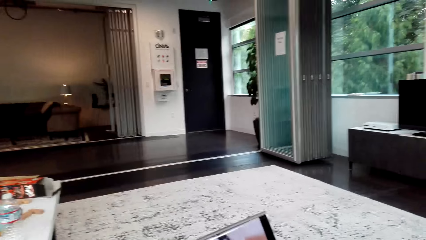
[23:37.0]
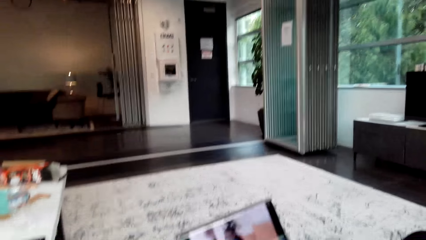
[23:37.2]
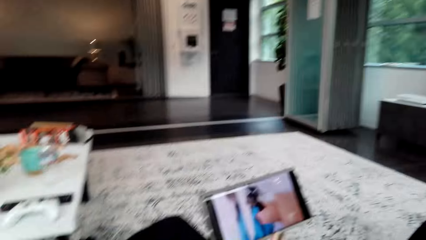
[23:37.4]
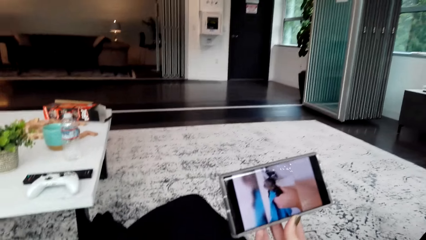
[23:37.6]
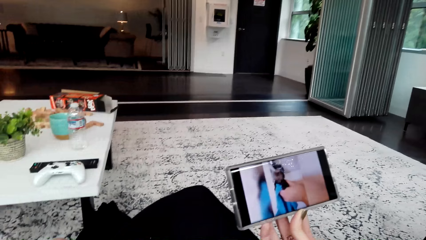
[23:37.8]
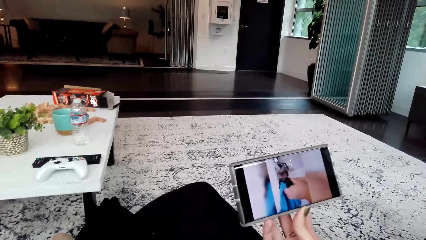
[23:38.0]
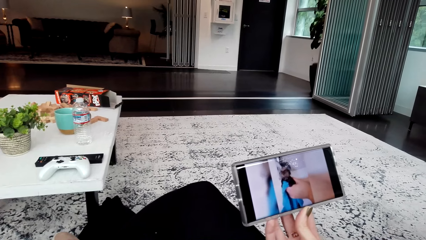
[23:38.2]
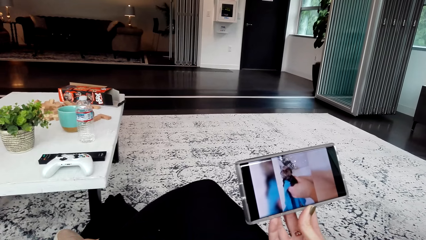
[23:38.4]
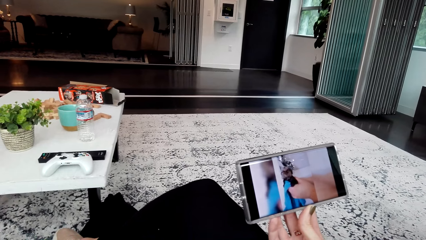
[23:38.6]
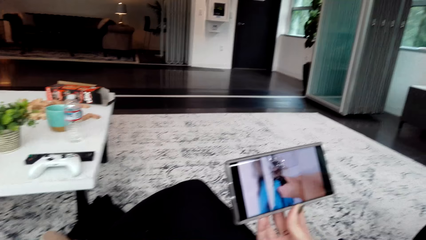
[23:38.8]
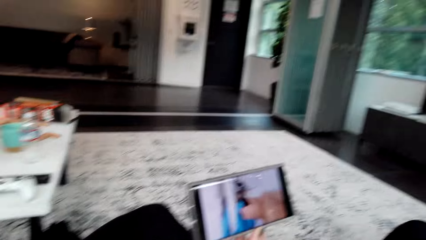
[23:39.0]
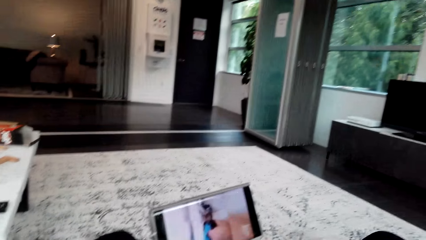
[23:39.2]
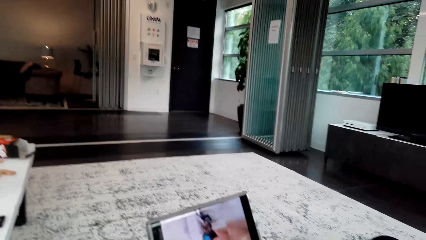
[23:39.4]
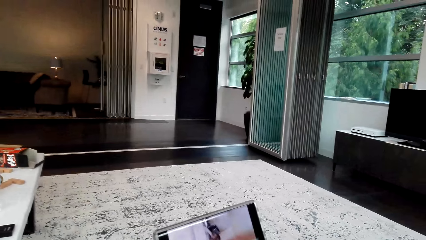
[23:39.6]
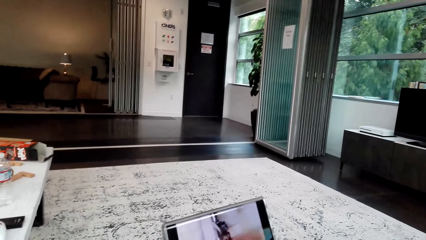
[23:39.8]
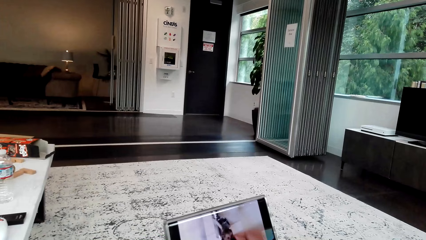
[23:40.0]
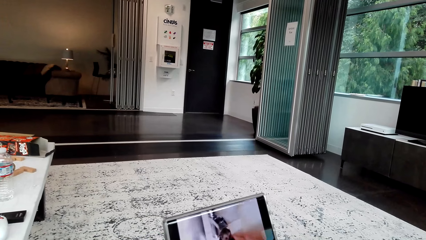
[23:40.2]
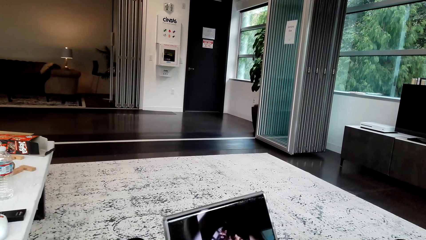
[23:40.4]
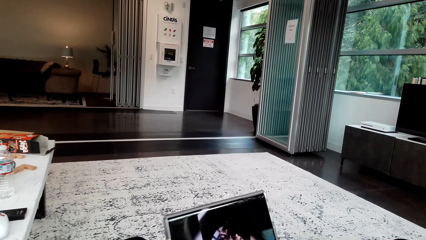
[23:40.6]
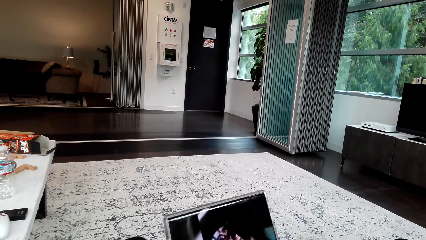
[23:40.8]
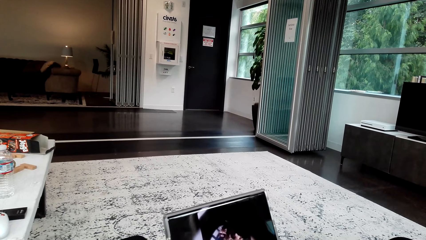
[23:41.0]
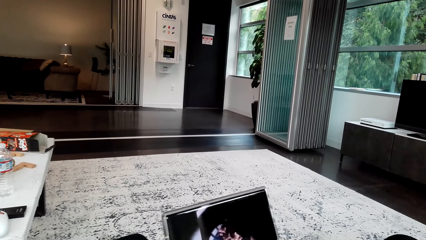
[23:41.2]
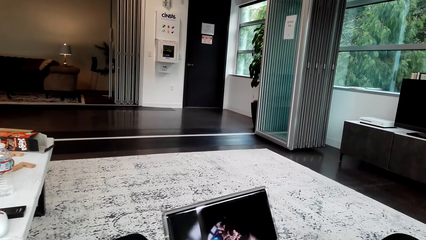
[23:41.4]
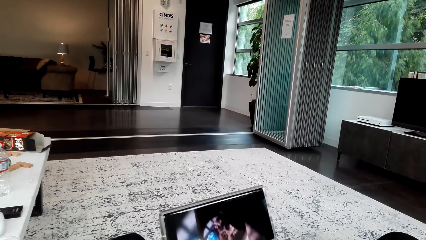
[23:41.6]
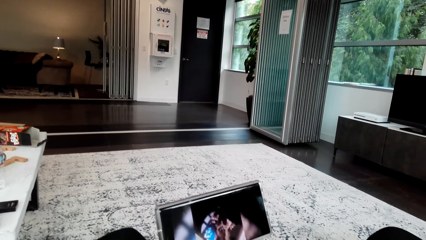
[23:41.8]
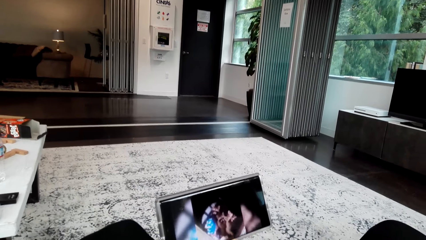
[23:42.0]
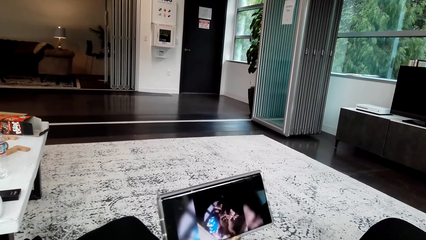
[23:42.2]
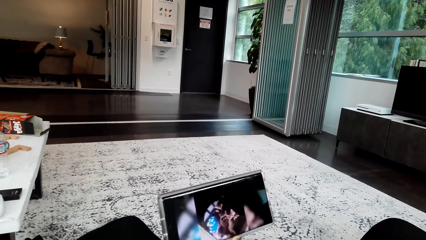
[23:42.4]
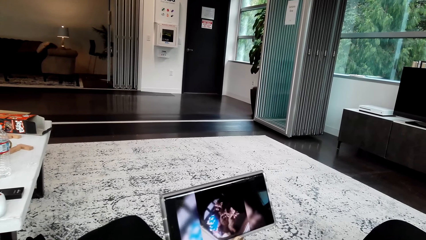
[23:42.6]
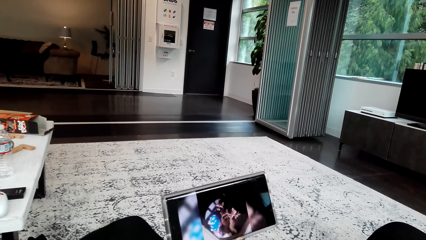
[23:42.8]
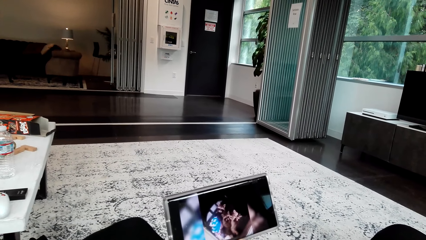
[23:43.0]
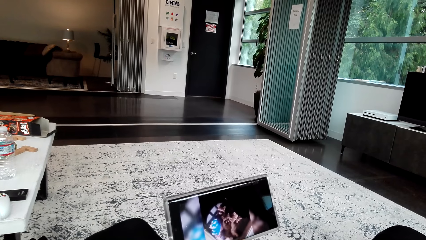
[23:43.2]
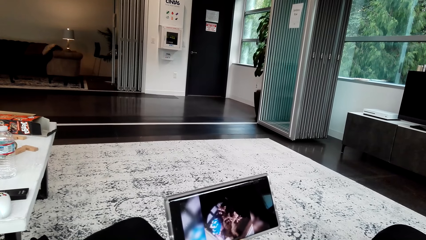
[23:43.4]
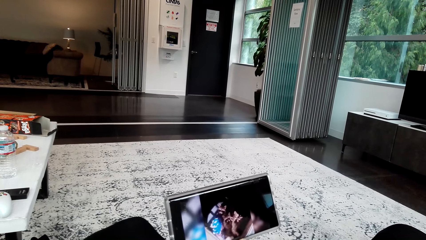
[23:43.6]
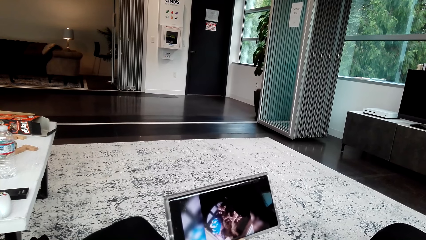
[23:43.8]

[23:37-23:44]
The camera wearer chats with the lady.

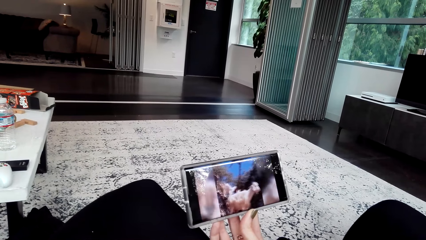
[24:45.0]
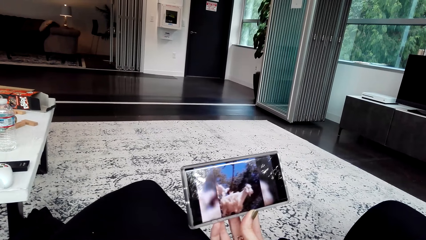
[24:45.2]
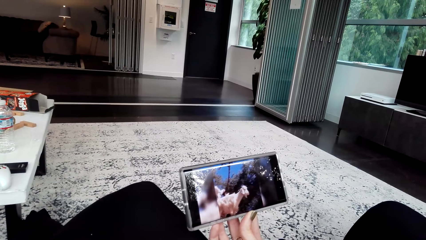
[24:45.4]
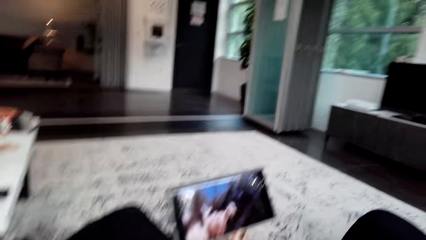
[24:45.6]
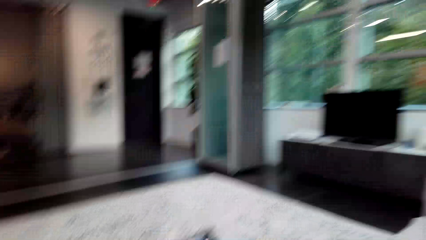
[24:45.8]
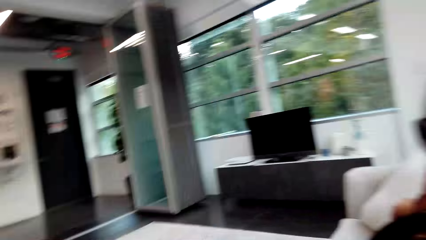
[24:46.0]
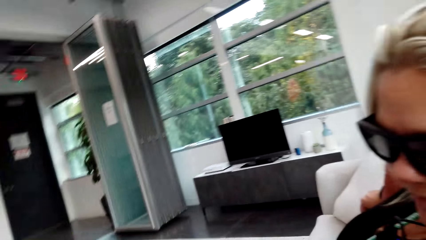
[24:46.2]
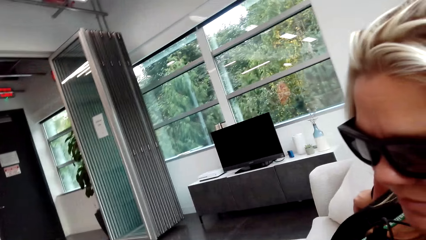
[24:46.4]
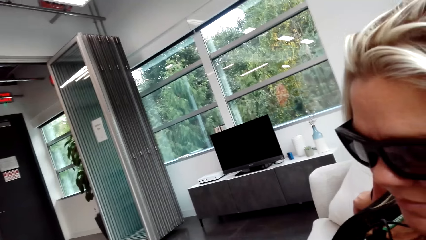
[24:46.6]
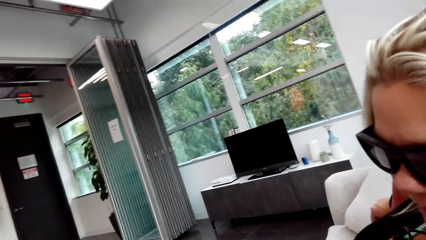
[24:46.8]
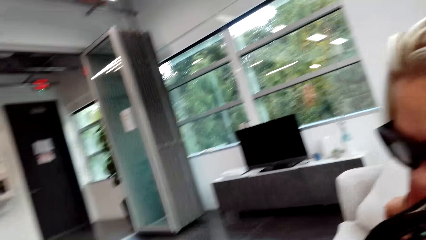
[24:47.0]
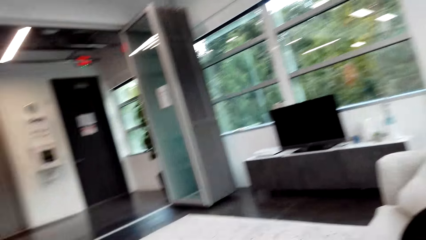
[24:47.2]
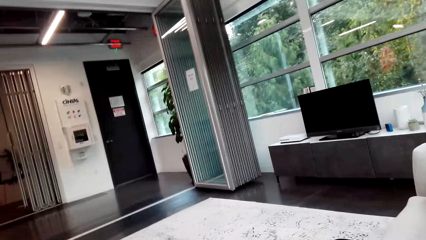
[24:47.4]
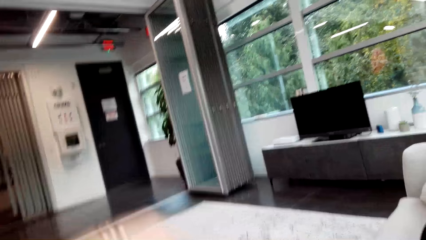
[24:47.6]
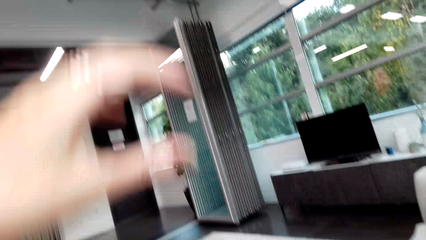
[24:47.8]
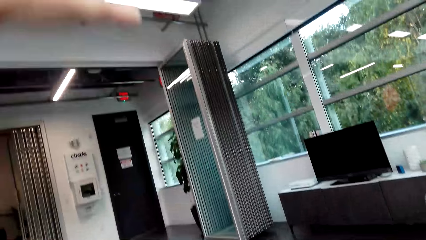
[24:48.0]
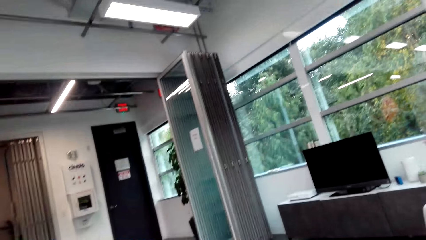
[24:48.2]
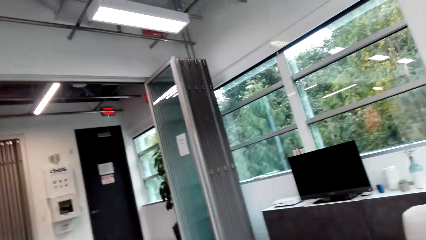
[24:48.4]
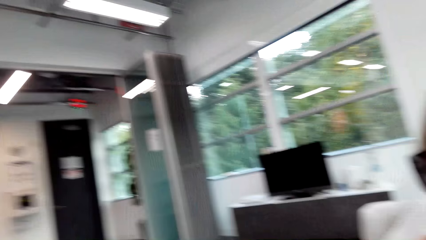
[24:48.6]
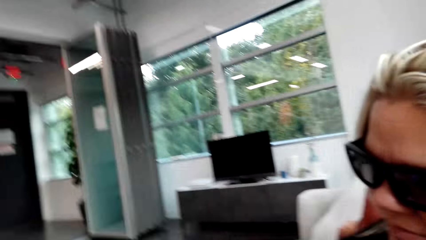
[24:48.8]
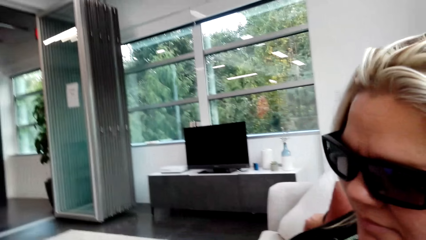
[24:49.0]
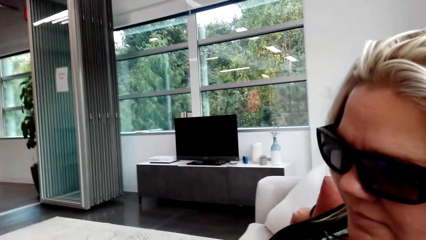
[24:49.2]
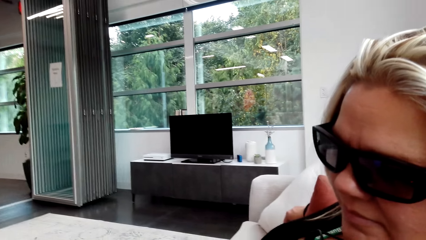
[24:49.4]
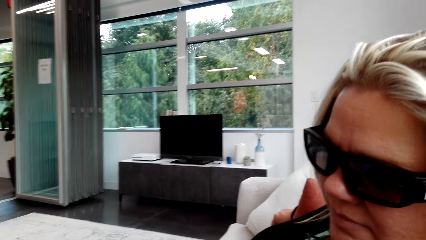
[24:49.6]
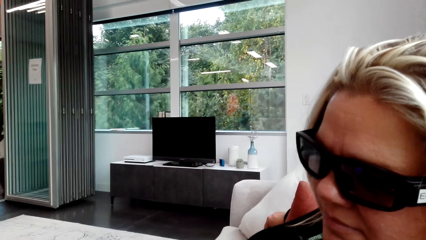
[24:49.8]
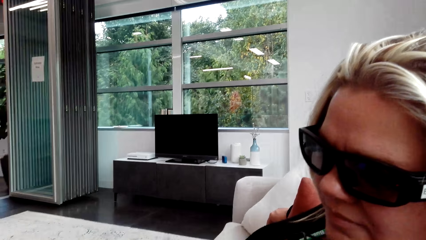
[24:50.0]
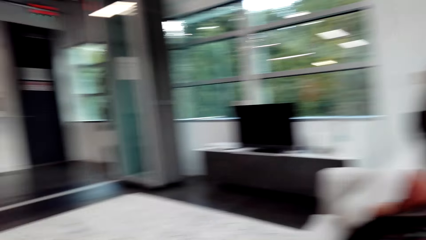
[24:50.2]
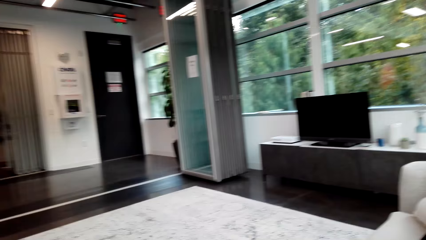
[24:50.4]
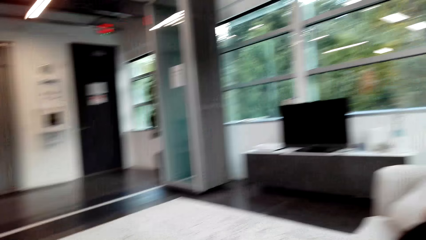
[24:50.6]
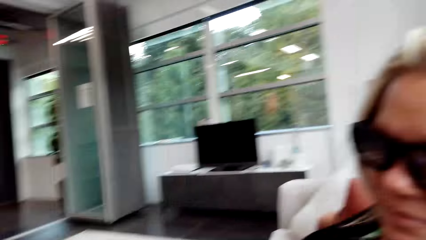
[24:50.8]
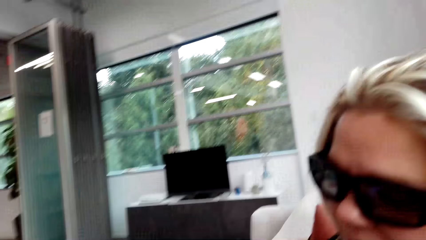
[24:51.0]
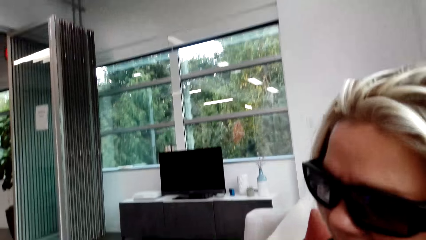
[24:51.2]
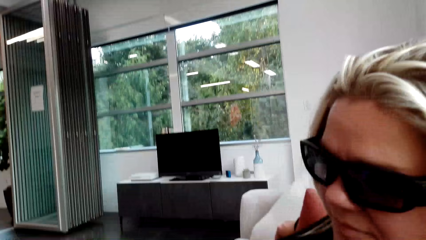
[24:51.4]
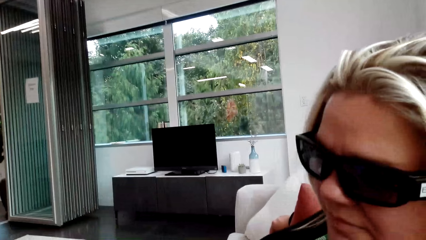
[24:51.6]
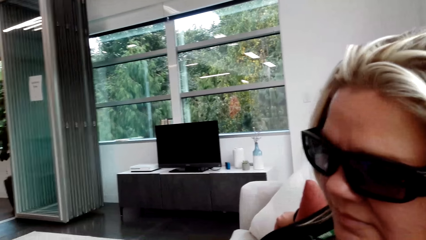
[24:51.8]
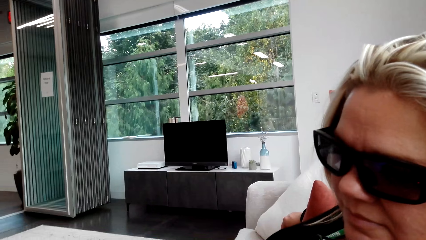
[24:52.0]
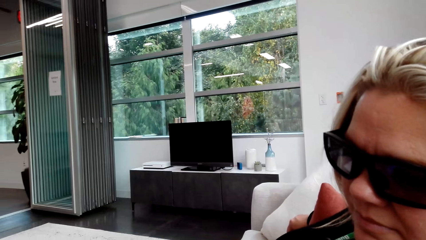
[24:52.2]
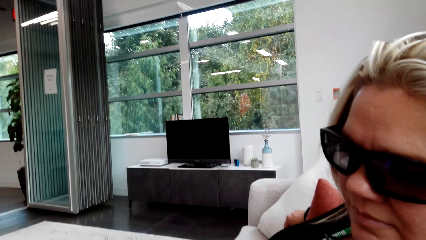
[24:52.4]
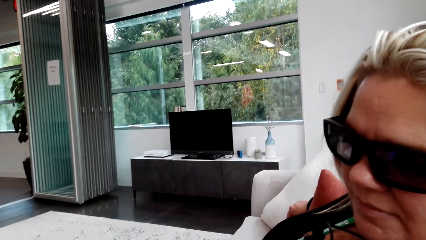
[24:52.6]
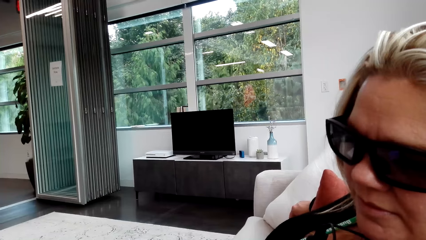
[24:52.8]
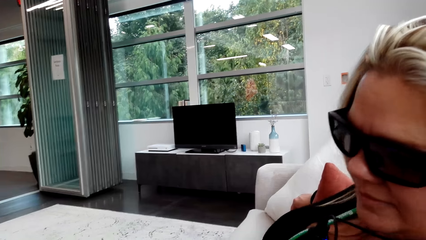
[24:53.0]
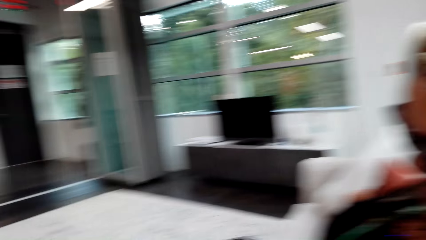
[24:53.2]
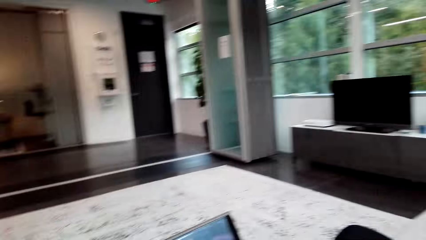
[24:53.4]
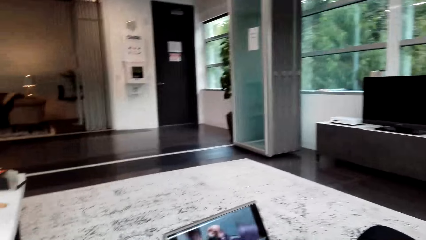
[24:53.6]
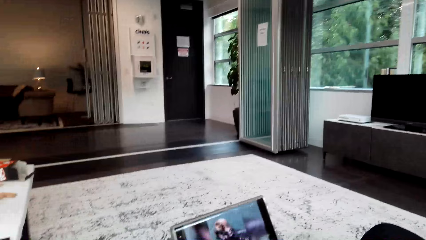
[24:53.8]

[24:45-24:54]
The camera wearer looks at the lady. They look around. They look at the lady.
